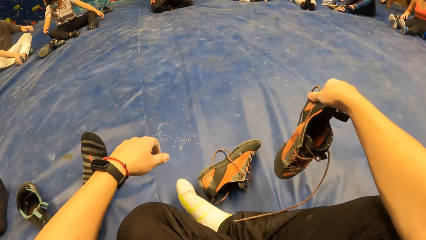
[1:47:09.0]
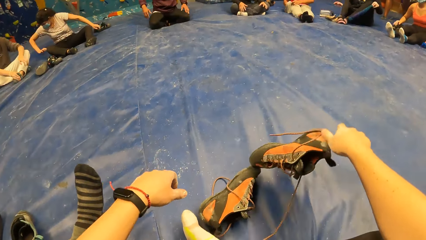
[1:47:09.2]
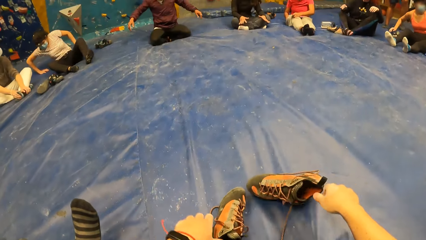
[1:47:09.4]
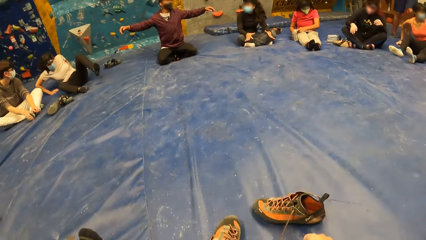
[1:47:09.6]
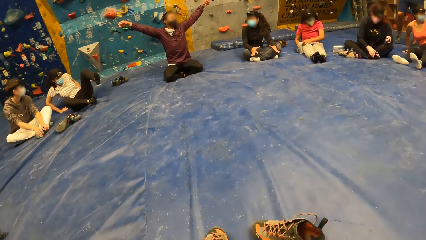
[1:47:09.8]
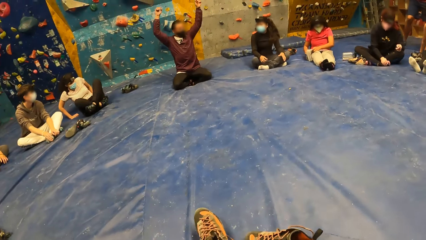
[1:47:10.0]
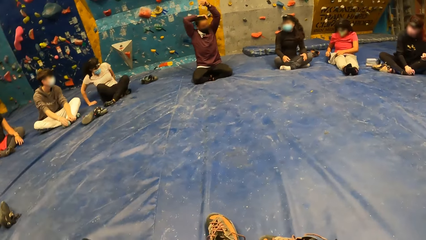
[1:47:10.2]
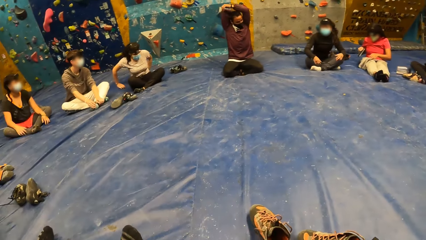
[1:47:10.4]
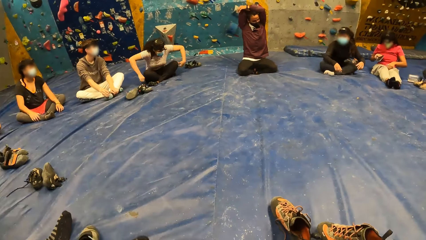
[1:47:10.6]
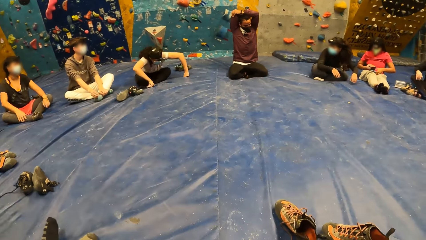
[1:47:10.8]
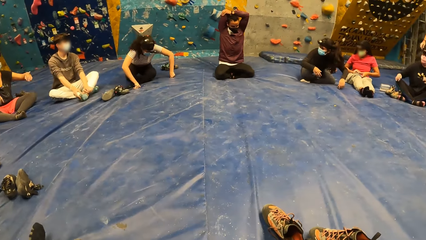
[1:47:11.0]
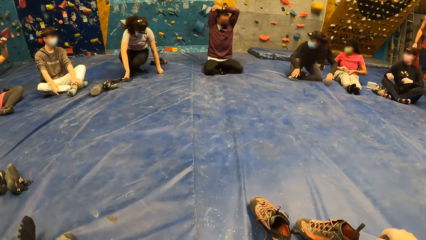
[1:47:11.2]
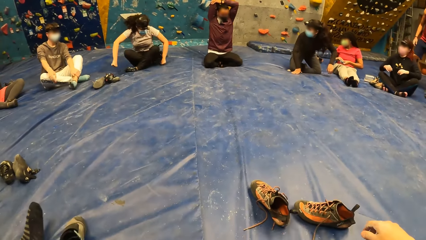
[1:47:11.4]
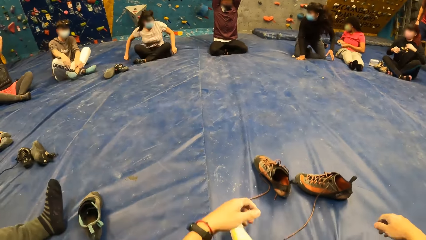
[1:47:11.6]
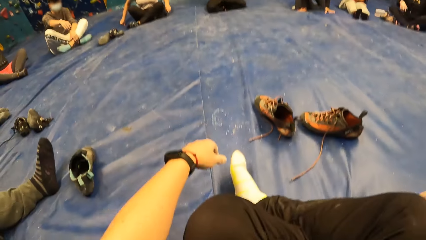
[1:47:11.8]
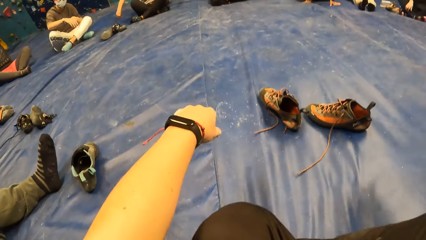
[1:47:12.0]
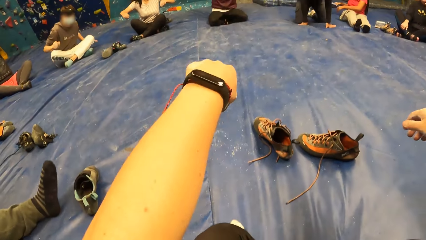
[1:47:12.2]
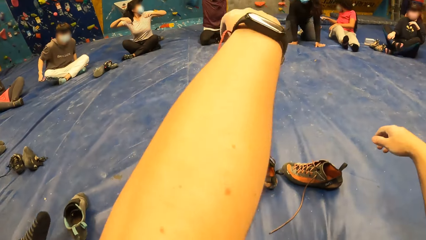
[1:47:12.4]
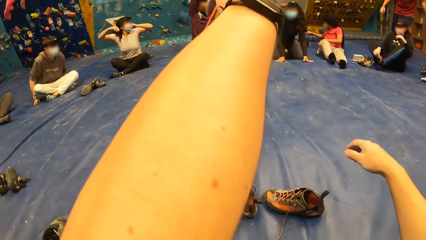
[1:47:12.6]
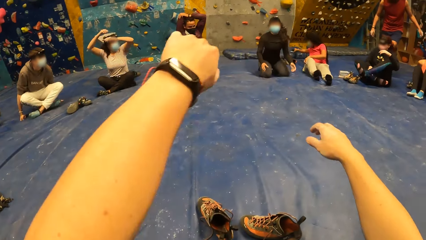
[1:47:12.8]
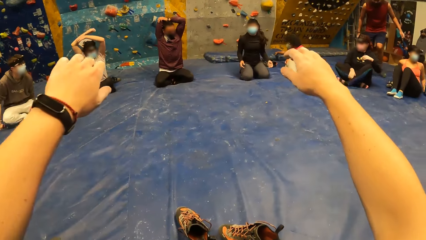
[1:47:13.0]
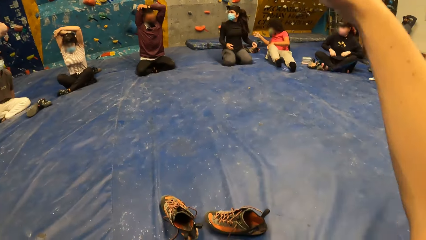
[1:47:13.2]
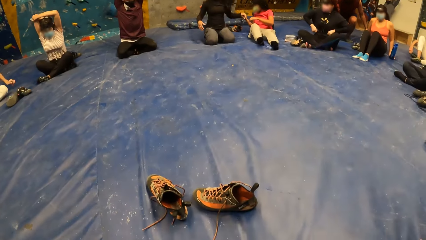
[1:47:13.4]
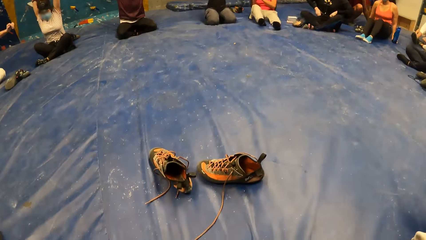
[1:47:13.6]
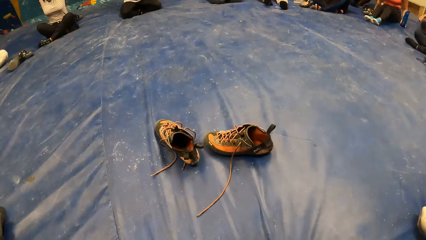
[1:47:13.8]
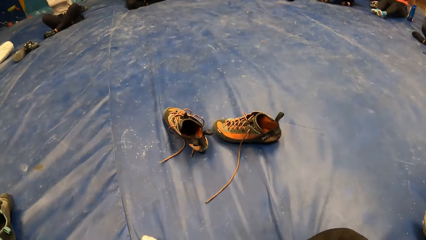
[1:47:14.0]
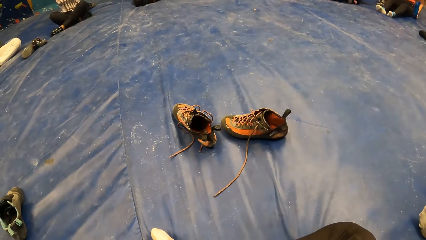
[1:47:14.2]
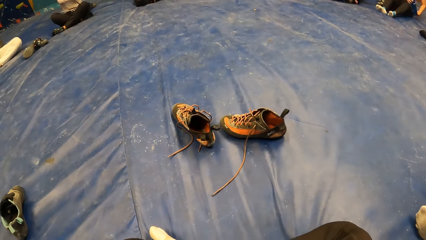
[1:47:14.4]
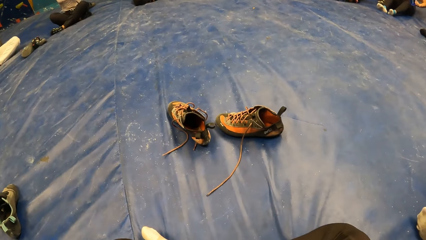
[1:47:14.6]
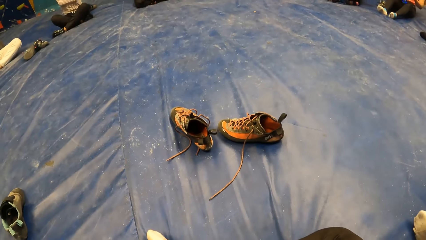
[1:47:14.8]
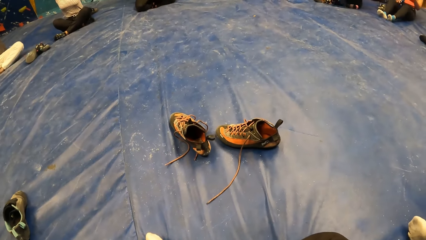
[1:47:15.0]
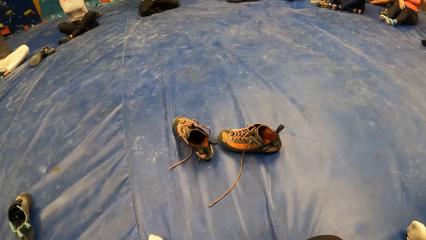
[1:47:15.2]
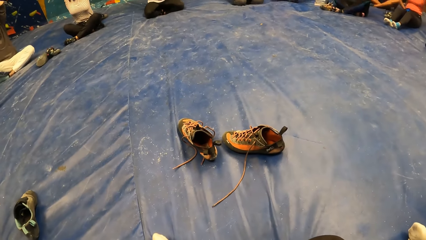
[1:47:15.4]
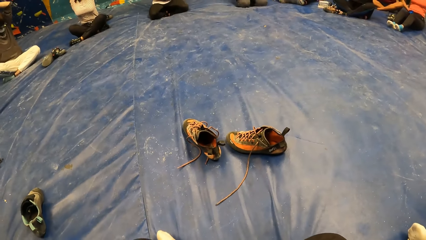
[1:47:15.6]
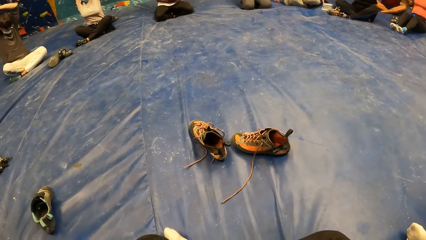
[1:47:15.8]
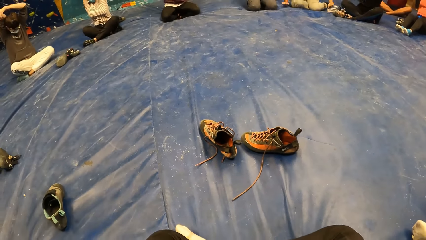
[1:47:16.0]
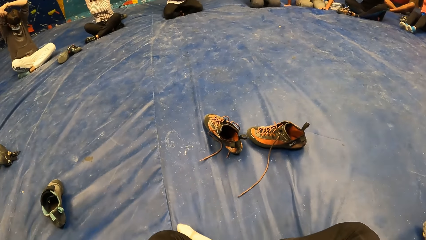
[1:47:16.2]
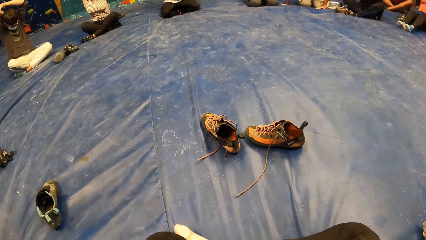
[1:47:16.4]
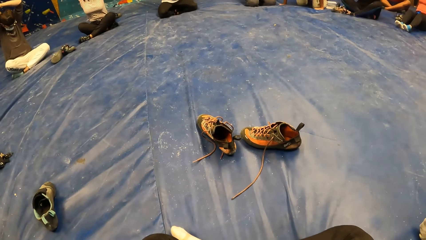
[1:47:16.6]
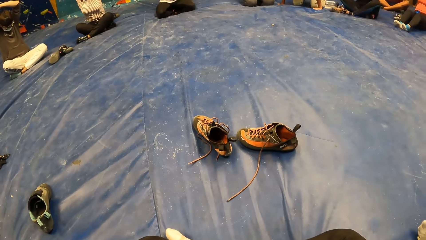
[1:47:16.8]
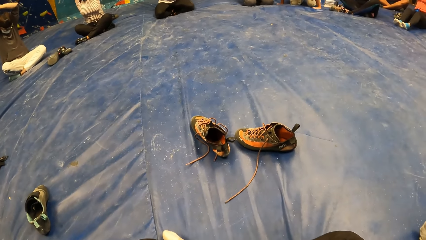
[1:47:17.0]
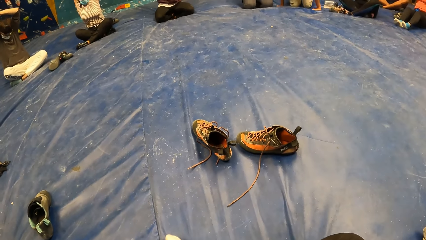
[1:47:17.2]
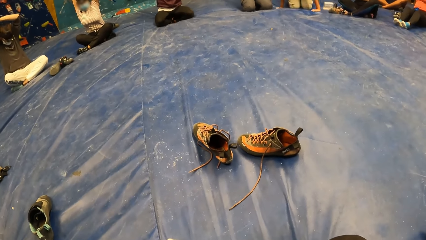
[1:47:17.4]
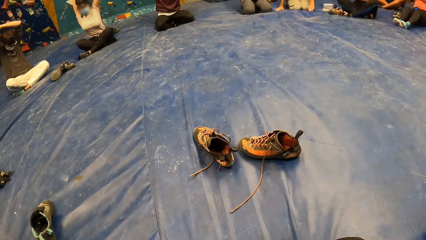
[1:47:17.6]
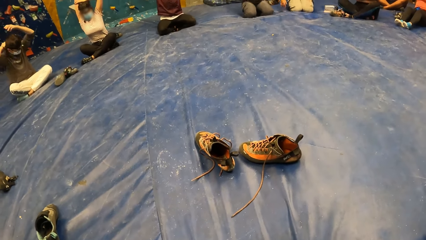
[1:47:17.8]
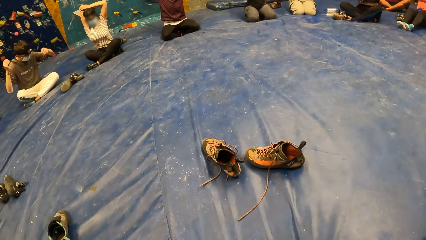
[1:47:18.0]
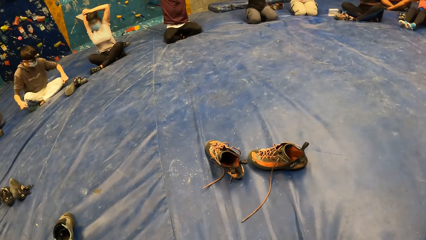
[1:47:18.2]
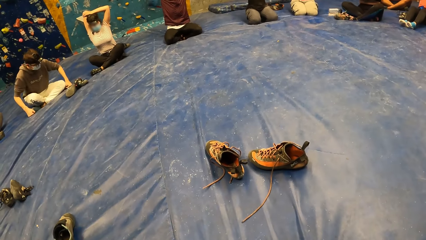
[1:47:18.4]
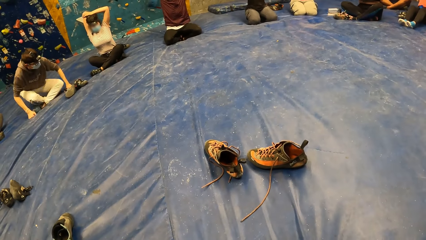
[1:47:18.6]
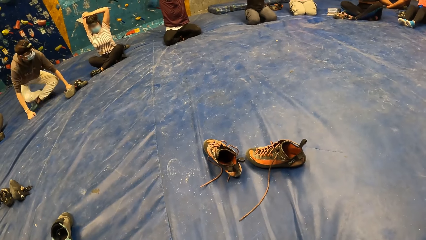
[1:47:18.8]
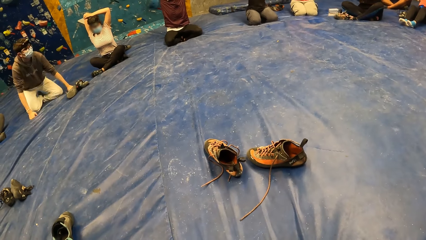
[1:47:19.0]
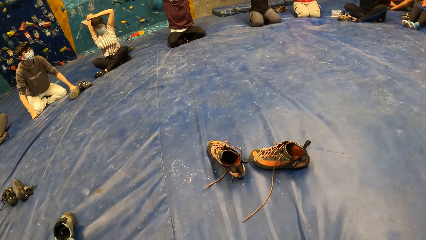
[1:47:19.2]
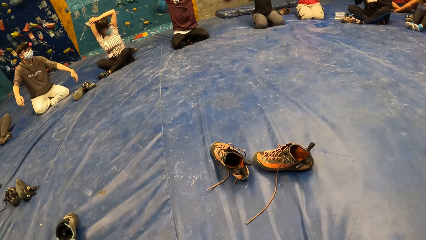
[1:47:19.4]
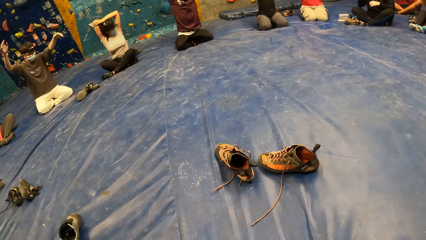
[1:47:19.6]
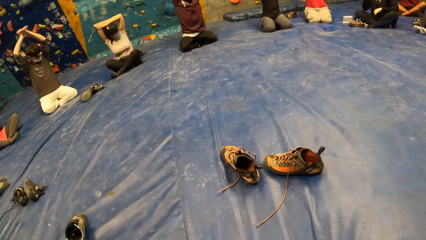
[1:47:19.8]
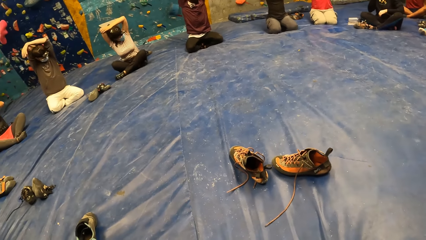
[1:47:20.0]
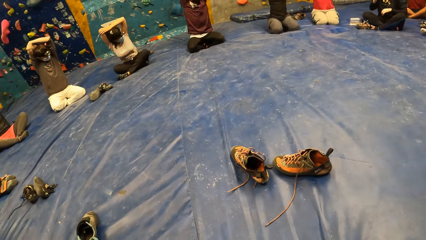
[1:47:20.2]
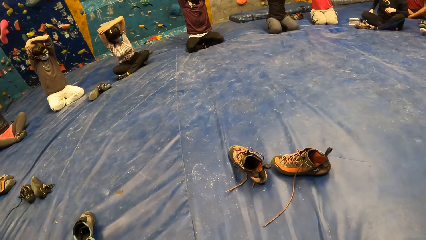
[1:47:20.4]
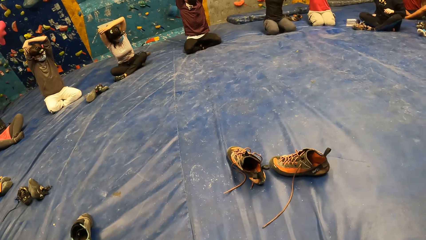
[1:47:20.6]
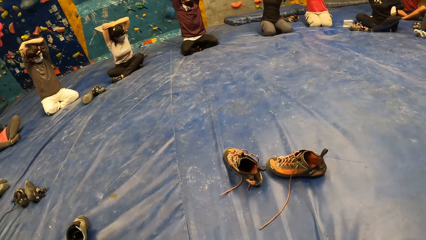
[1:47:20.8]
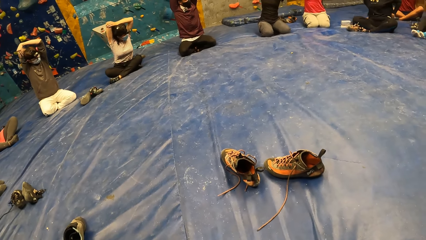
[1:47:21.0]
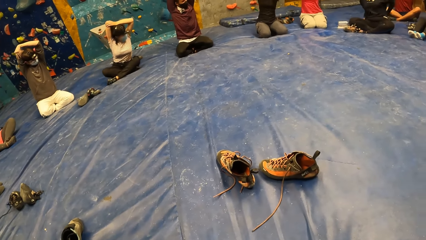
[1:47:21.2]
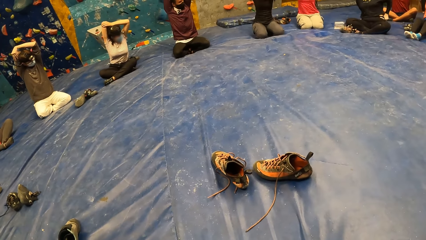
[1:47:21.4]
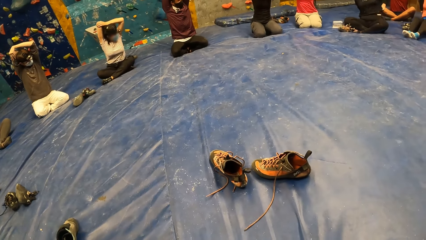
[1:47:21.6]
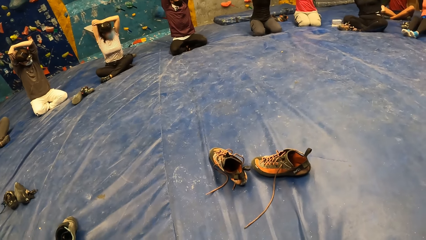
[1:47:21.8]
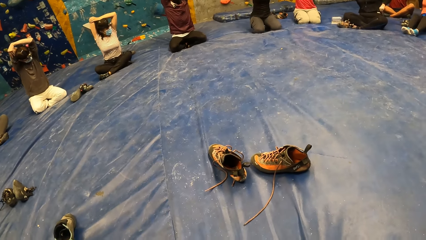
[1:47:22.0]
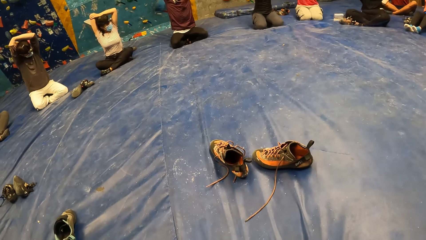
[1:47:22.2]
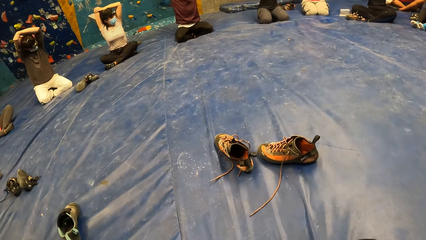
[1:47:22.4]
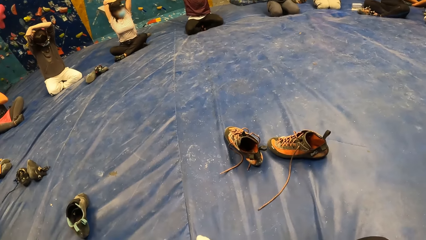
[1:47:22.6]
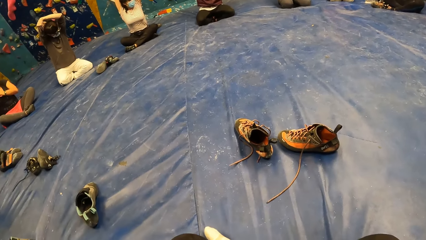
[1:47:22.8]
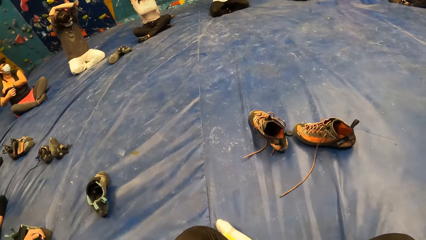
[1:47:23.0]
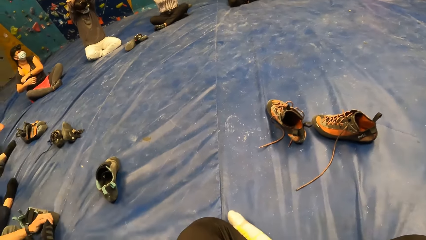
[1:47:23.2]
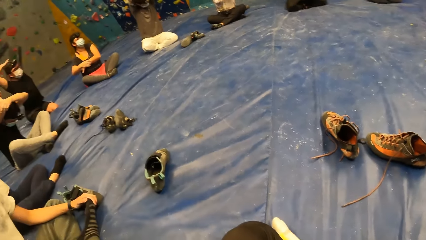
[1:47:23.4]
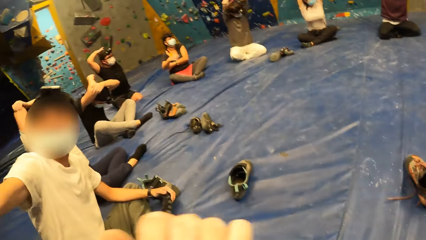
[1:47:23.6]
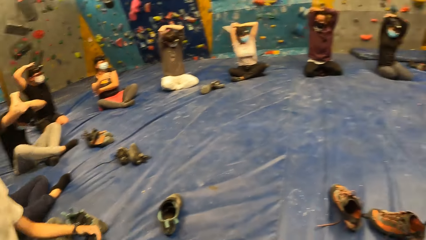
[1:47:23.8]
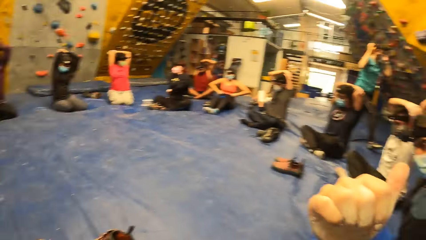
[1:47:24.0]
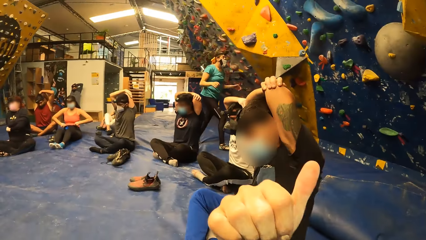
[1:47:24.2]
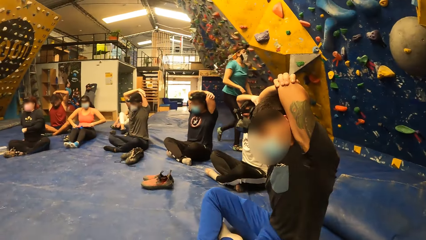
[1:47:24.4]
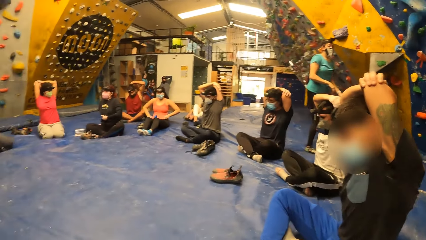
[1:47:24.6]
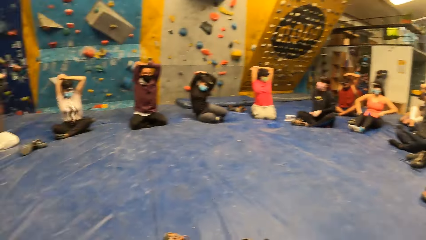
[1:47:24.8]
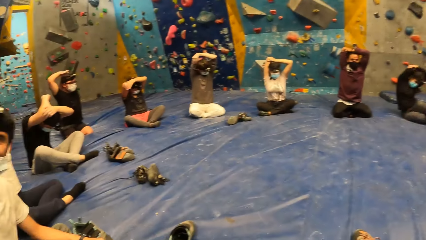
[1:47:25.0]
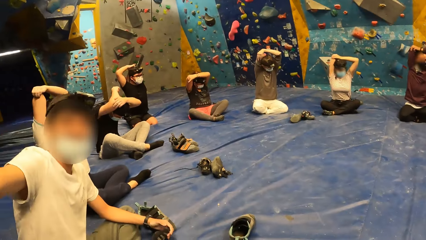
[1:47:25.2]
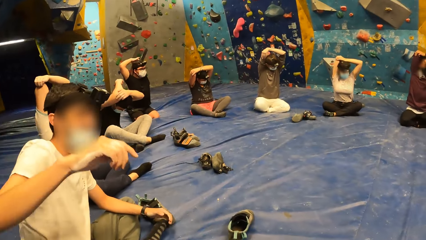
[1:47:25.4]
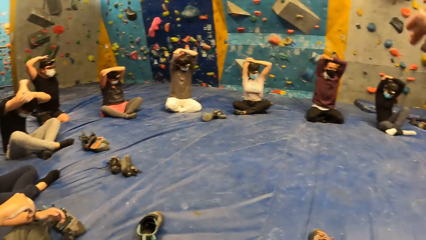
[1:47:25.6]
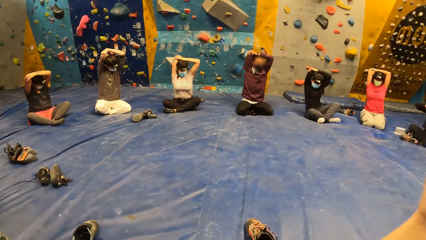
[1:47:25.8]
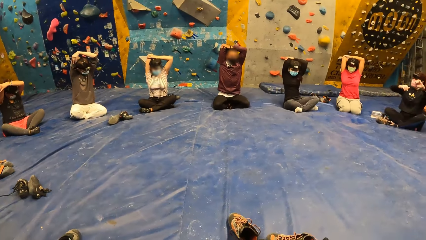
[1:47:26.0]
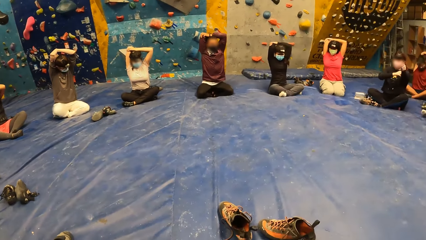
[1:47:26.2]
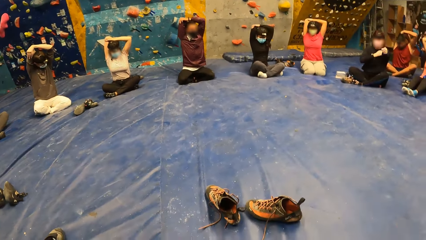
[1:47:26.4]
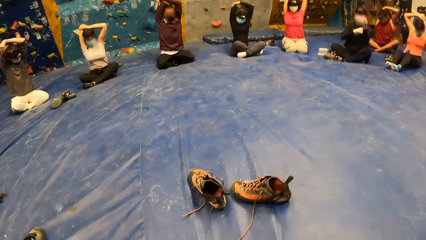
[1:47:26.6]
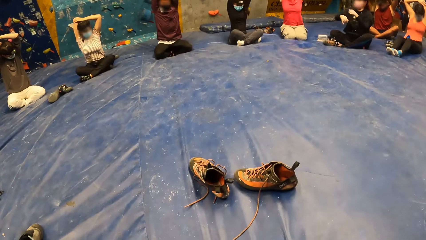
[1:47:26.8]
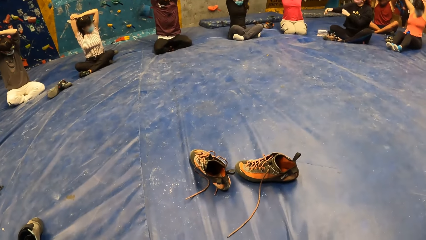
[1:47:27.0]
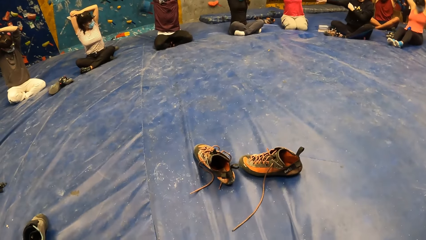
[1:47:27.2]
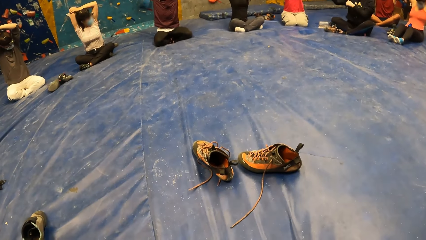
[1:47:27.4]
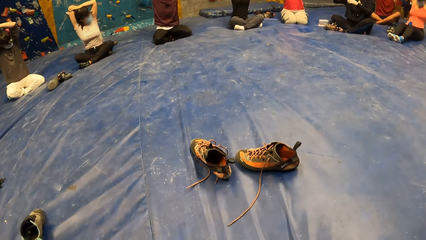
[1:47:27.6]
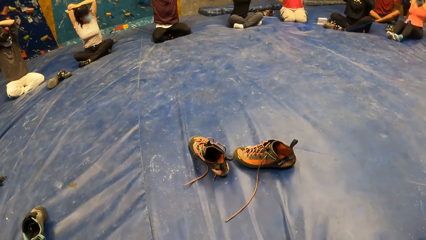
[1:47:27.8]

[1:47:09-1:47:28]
The camera wearer drops the shoe on the ground with his right hand. He moves his right shoe forward with his left hand. He stands up. He folds his legs. A woman places her hands at the back of her head with a group of people in the gym. The camera wearer stretches hands.
